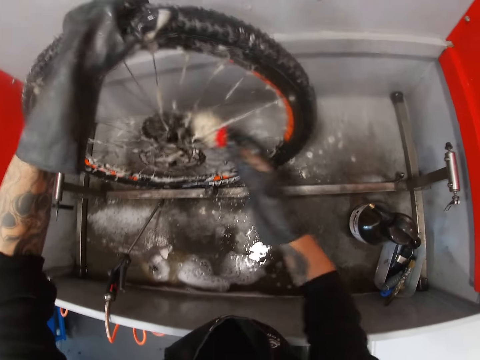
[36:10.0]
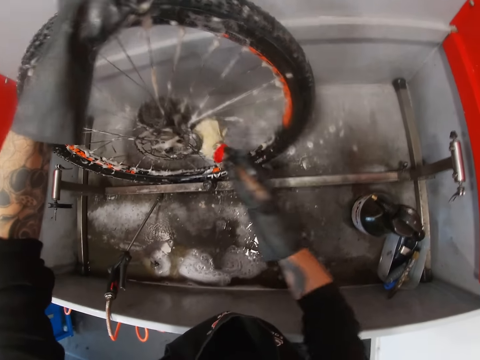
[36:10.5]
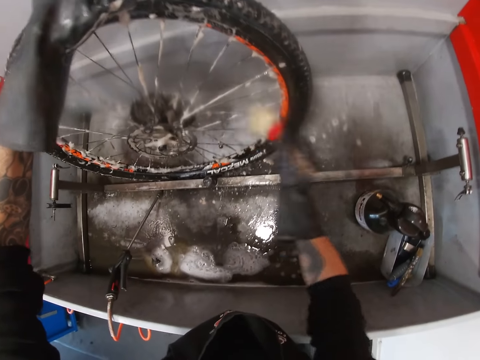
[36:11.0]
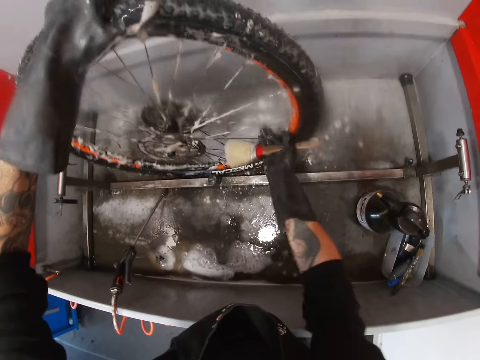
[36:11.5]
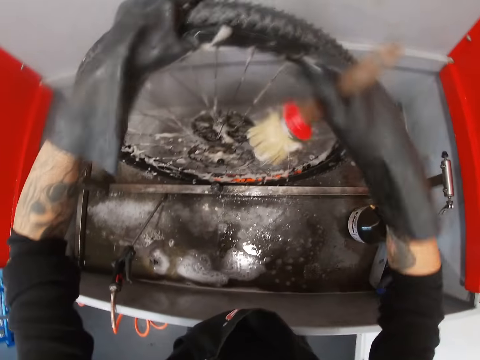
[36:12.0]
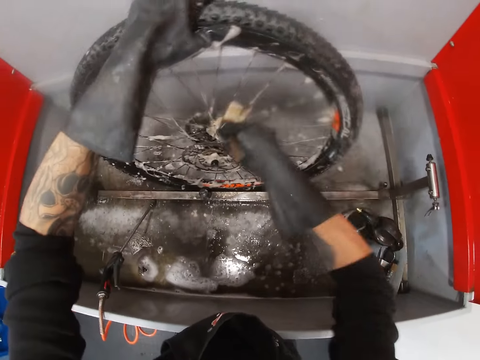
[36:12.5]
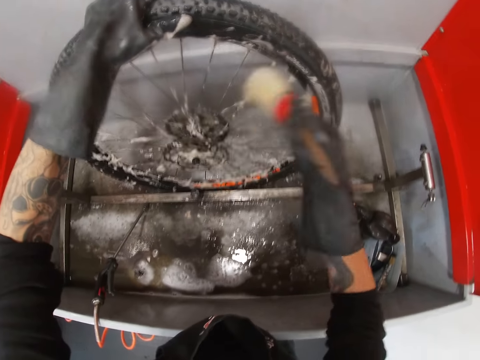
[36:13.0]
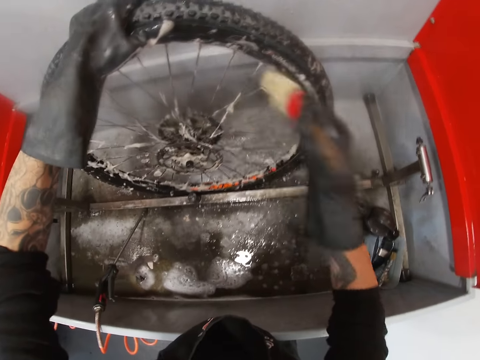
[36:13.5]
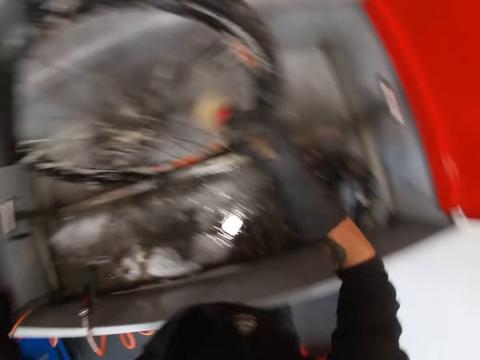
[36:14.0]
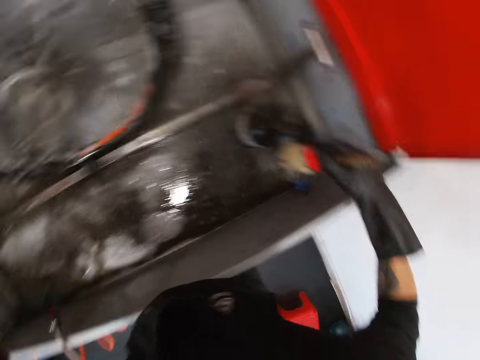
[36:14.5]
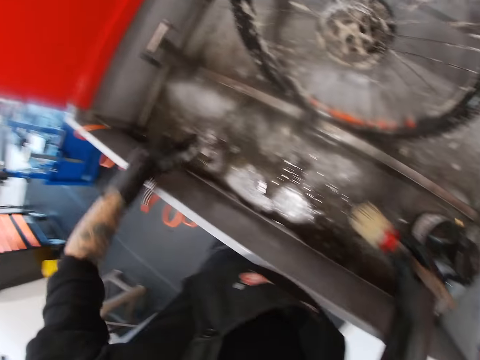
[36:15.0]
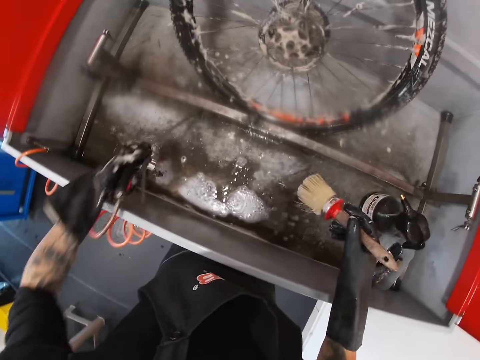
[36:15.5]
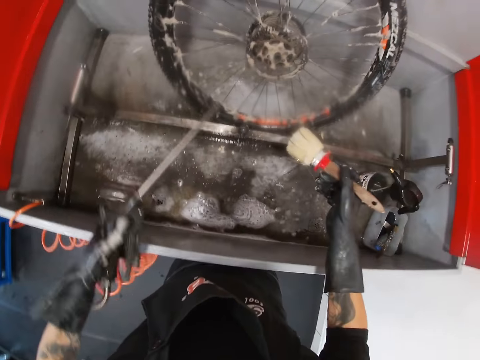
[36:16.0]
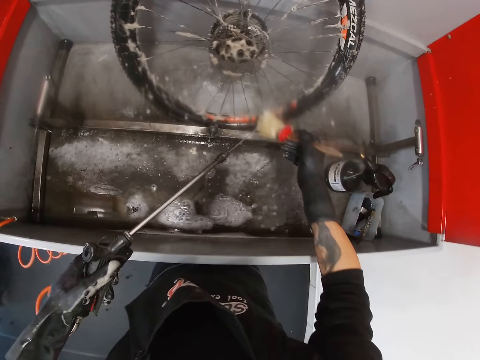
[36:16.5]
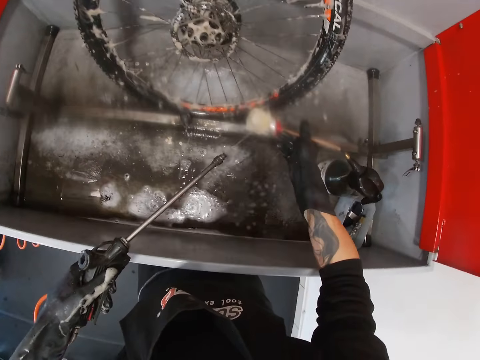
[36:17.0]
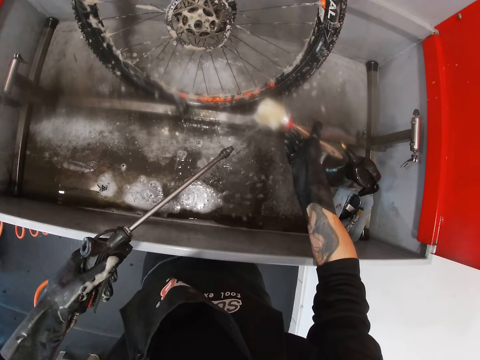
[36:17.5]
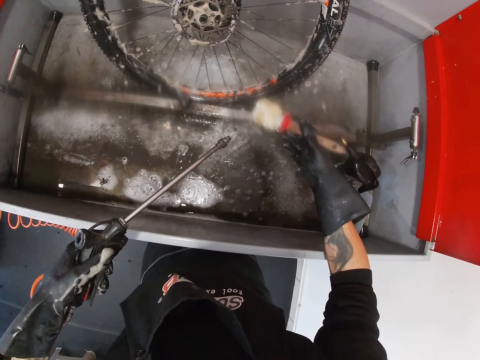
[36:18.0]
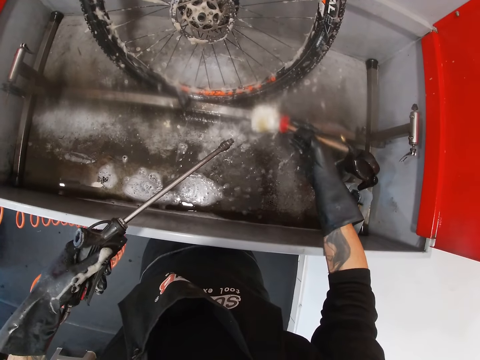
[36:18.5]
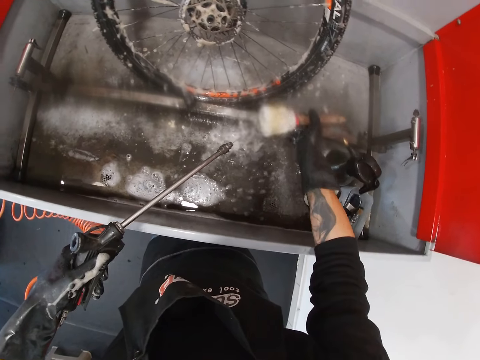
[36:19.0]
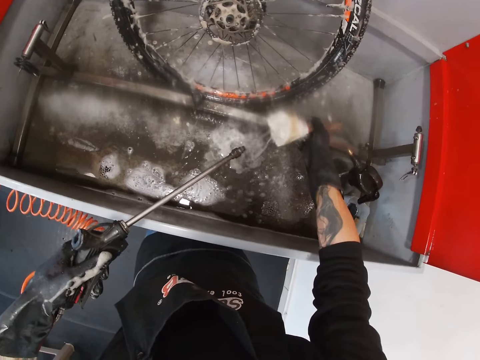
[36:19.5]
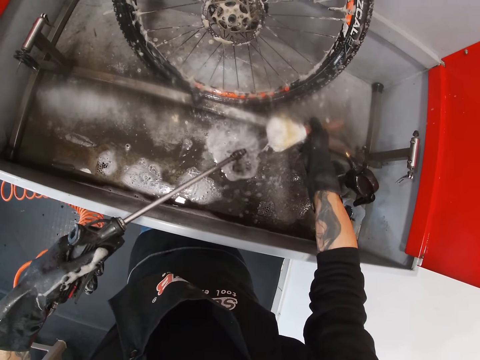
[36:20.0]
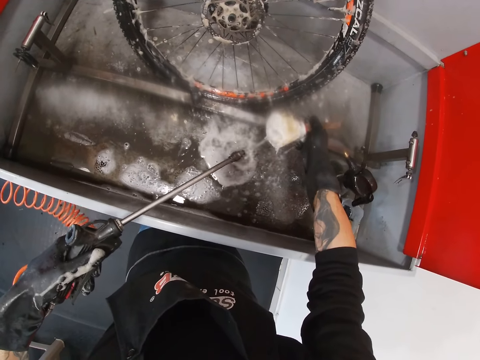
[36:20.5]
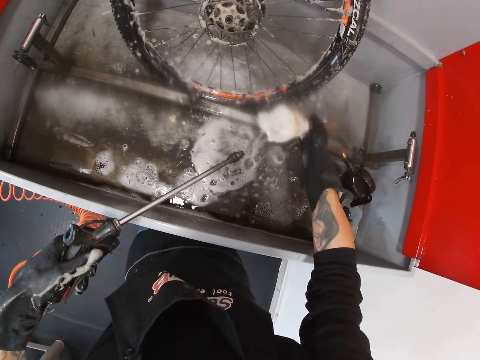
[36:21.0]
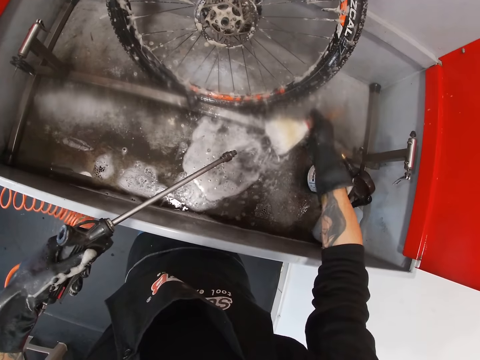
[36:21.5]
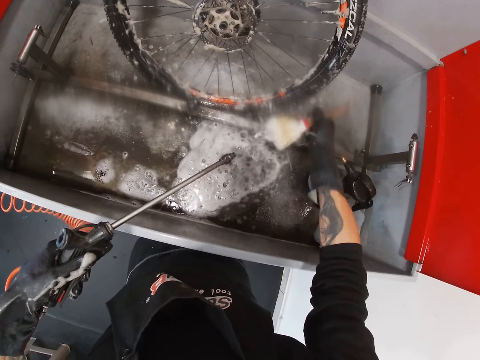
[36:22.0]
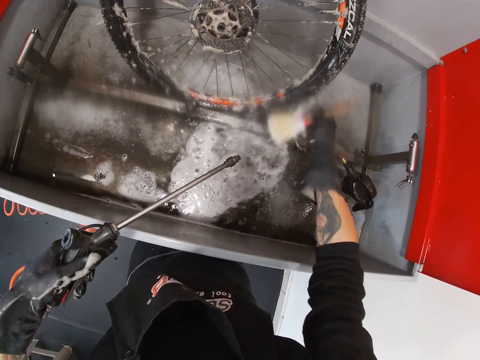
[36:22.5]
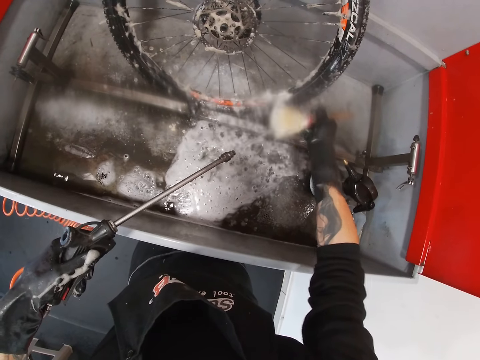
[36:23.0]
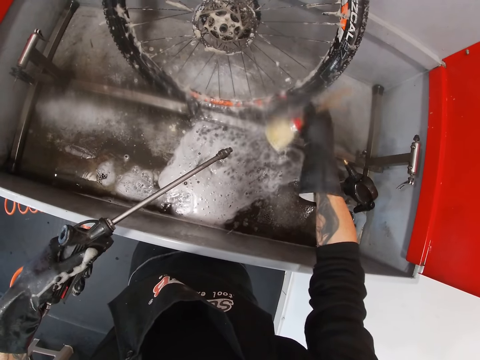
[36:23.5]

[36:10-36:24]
The camera wearer moves the bicycle tire with both hands. He washes the bicycle tire with the brush in his right hand. He drops the brush. He picks up a hose from a sink with his left hand. He rinses the tire with the hose in his left hand. He rinses the brush in his right hand with the hose in his left hand.

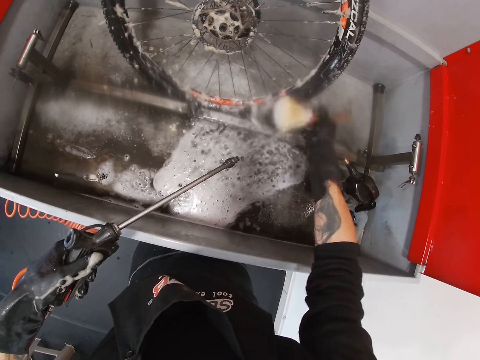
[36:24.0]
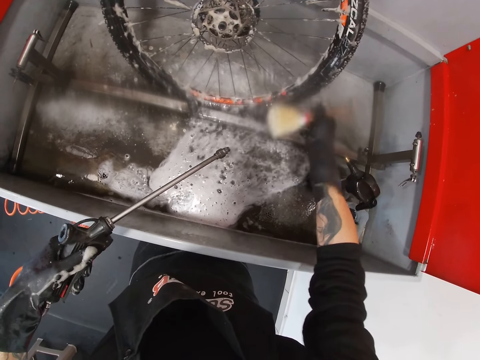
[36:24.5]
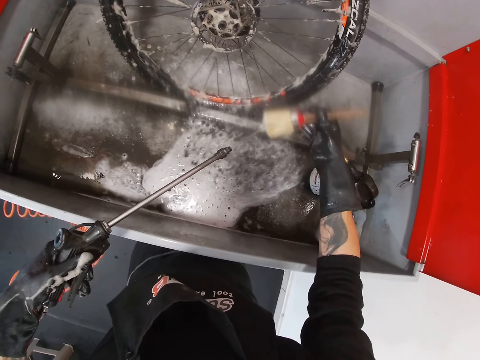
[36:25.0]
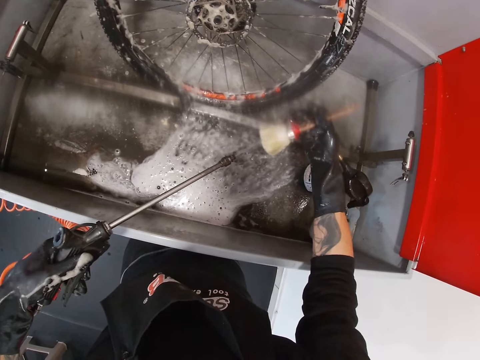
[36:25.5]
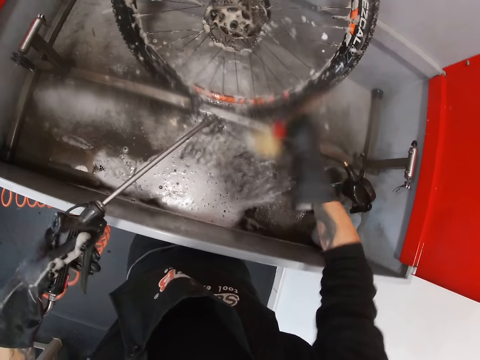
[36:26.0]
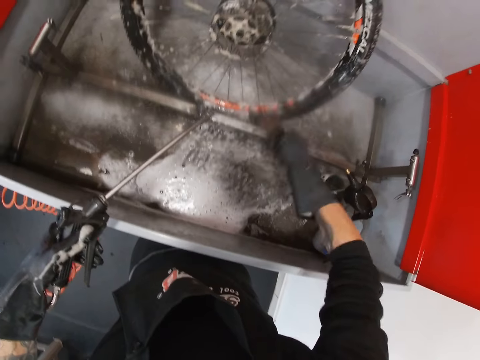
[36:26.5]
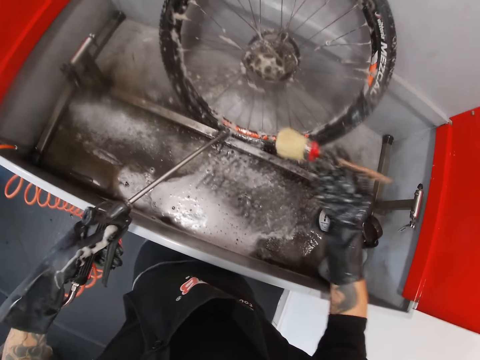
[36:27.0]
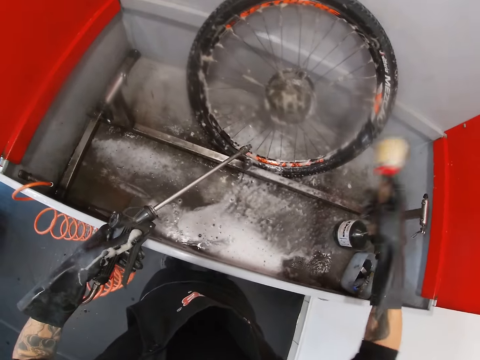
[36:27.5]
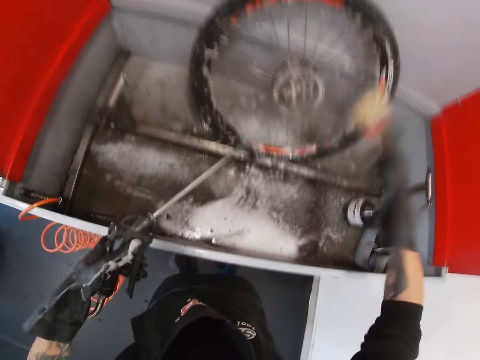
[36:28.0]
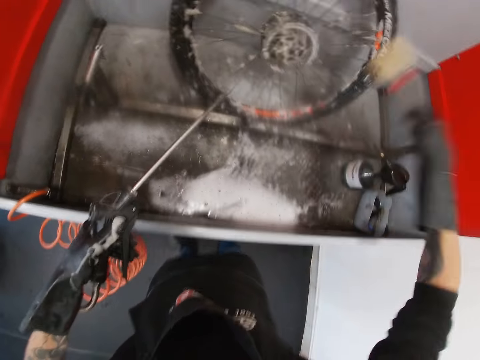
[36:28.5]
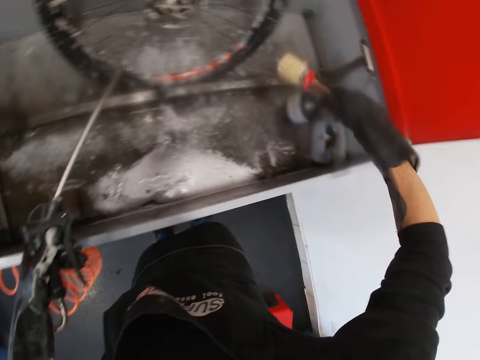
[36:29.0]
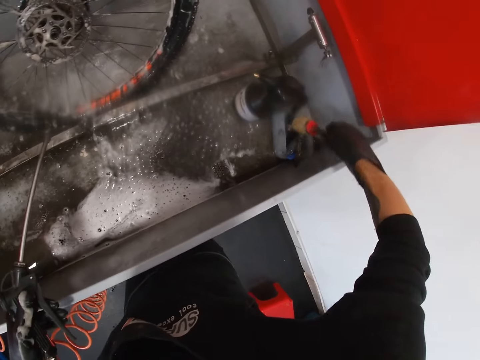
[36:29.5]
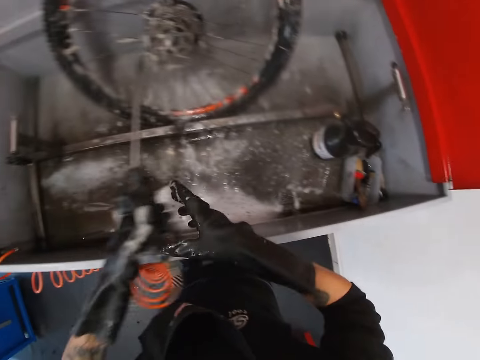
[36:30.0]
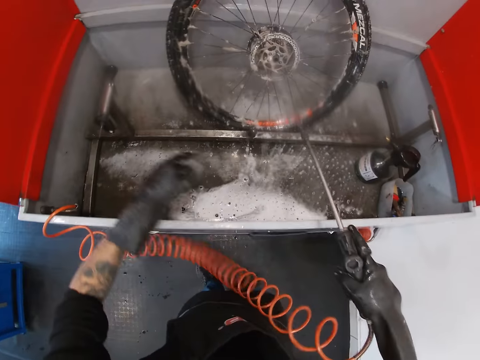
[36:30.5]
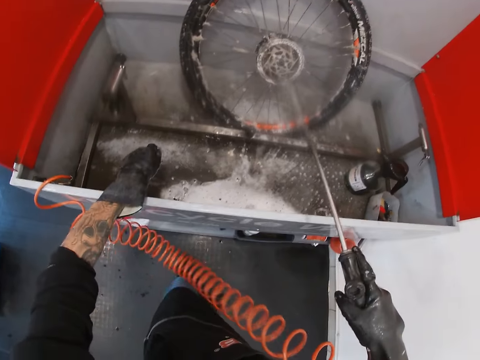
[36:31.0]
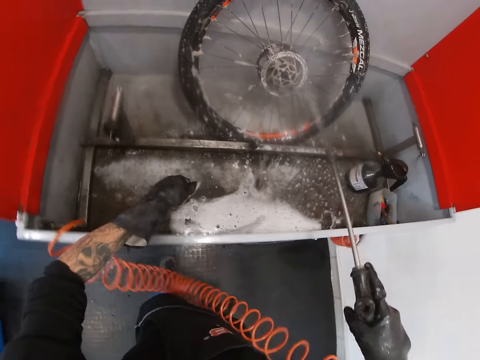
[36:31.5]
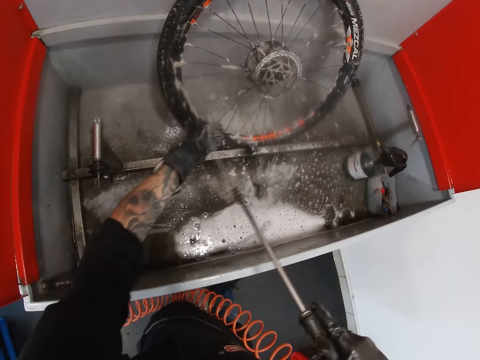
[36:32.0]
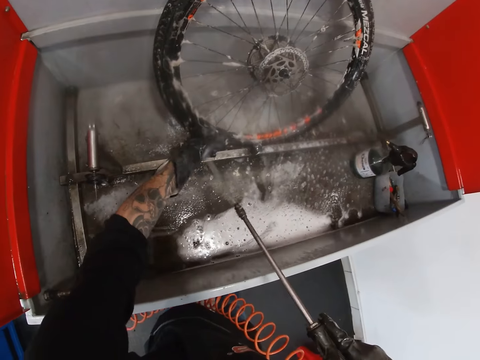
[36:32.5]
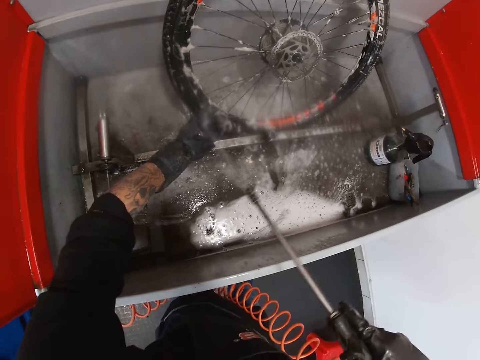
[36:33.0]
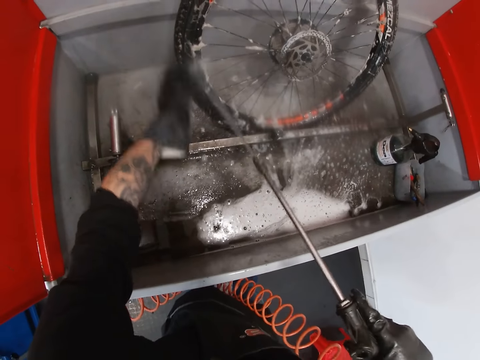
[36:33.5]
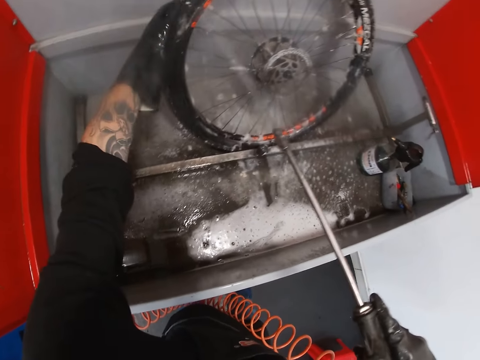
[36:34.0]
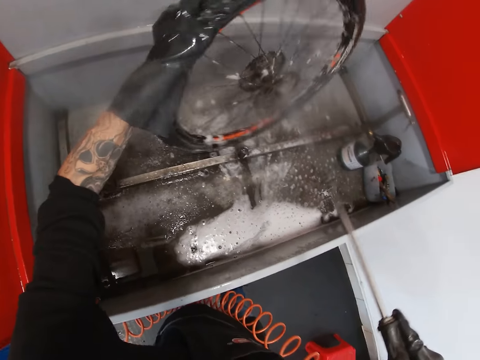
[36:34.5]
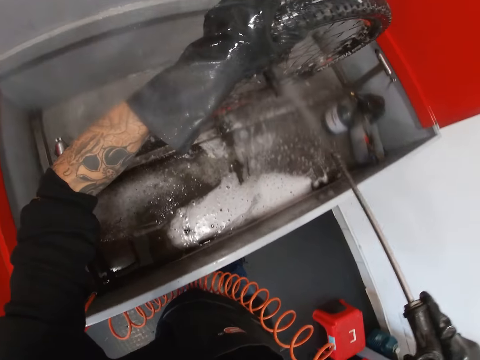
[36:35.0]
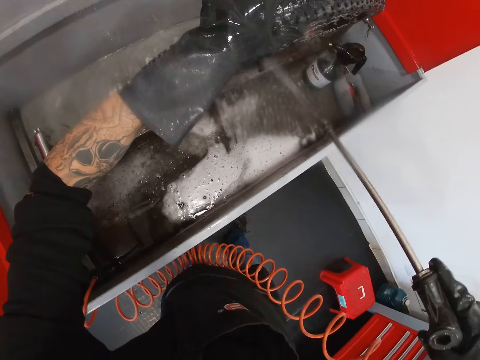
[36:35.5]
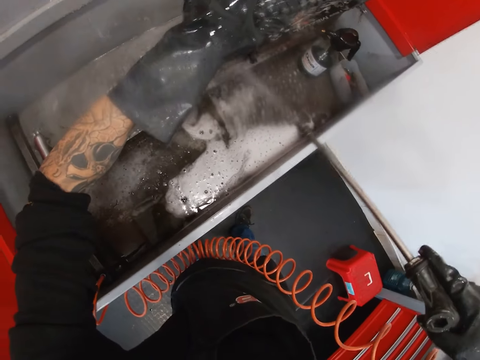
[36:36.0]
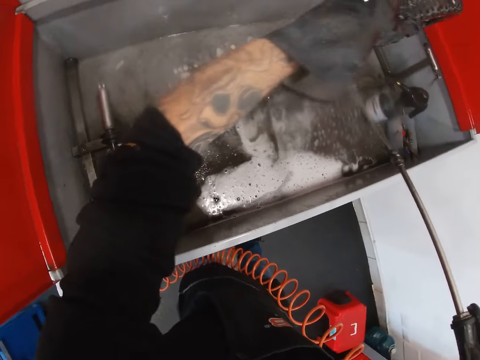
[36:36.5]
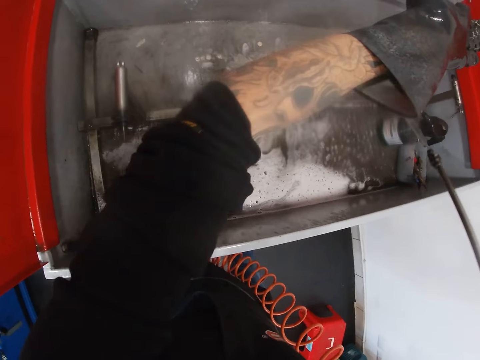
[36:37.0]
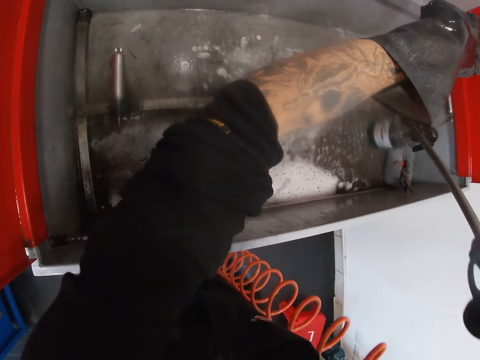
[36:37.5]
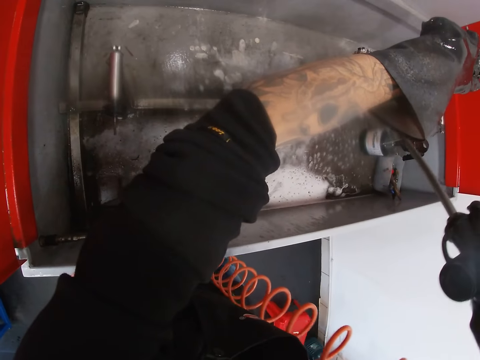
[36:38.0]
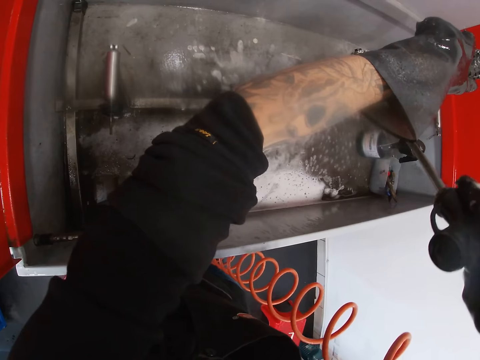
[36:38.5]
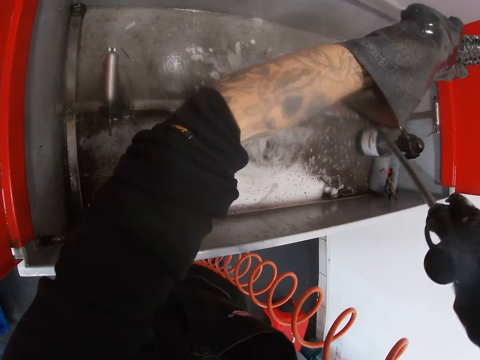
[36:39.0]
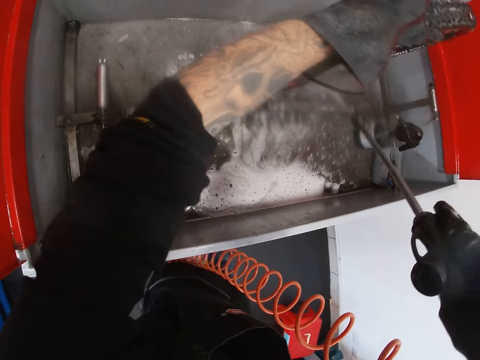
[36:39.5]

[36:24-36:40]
The camera wearer shakes water off the brush in his right hand. He drops the brush in the sink. He passes the hose from his left hand to his right hand. He rinses the tire with the hose in his right hand. He rinses his left hand with the hose in his right hand. He rinses the tire with the hose in his right hand. He adjusts the tire with his left hand. He holds the wheel with a hand.
